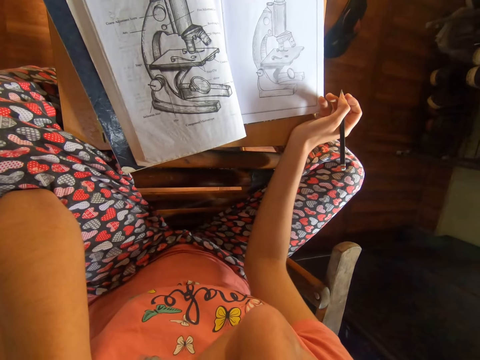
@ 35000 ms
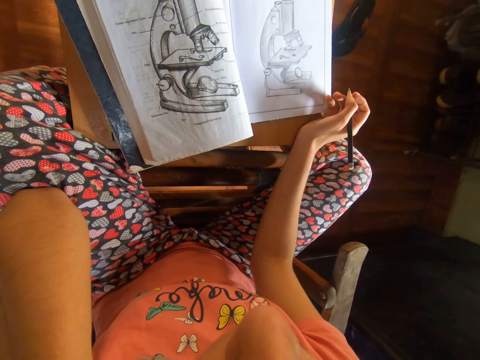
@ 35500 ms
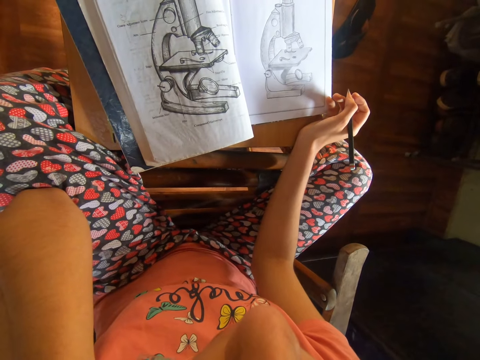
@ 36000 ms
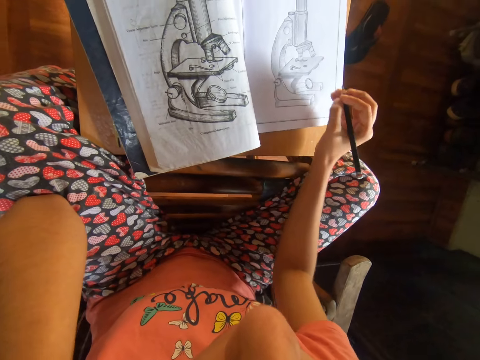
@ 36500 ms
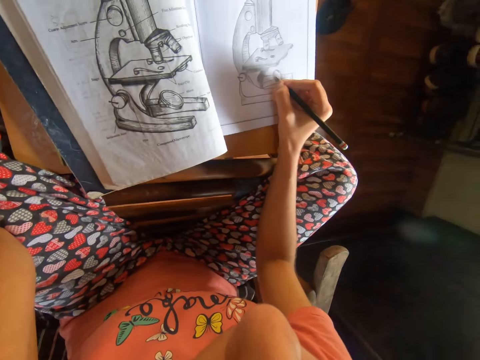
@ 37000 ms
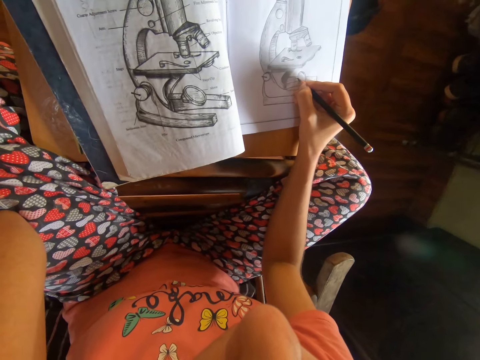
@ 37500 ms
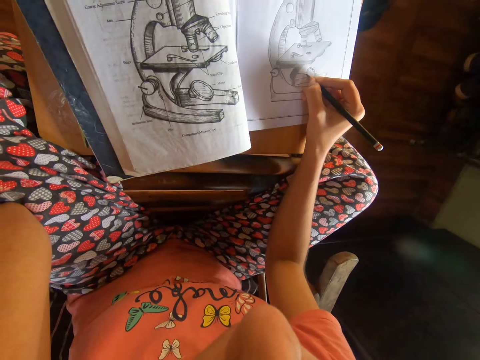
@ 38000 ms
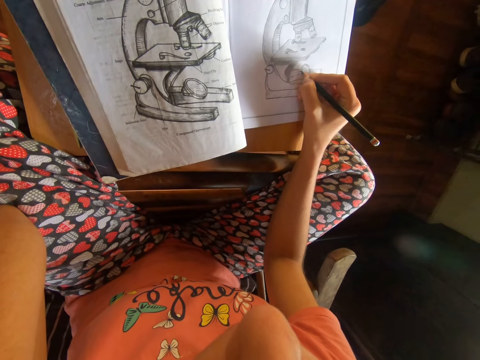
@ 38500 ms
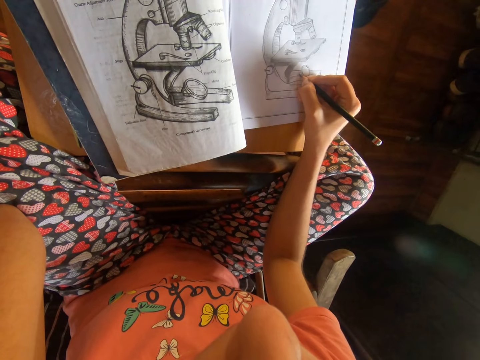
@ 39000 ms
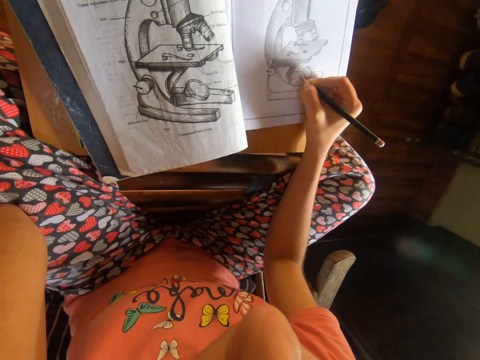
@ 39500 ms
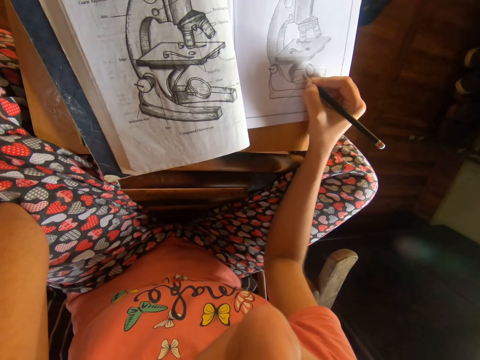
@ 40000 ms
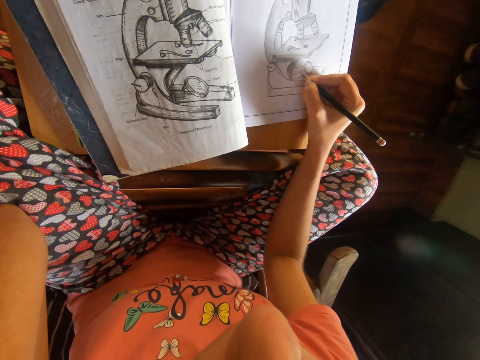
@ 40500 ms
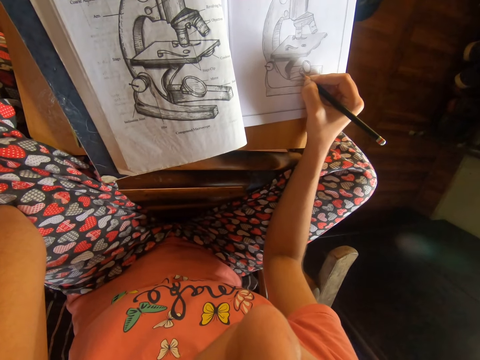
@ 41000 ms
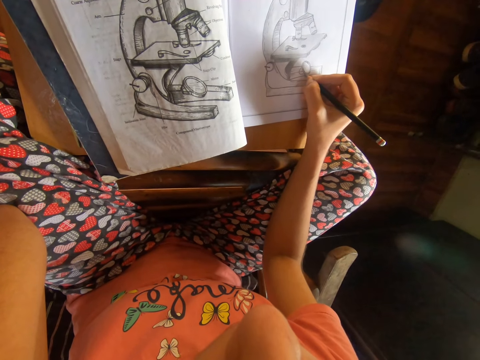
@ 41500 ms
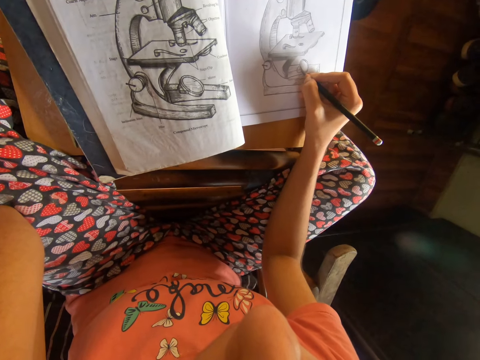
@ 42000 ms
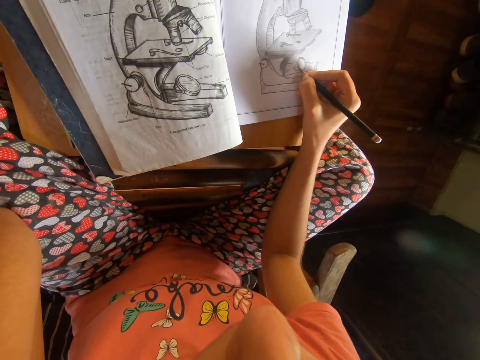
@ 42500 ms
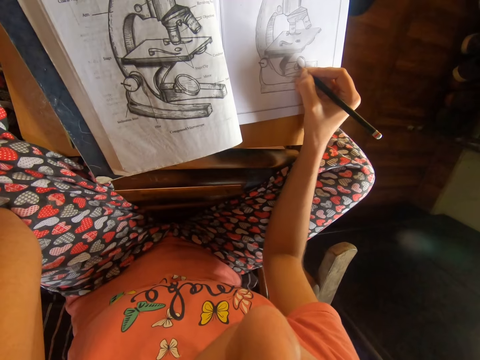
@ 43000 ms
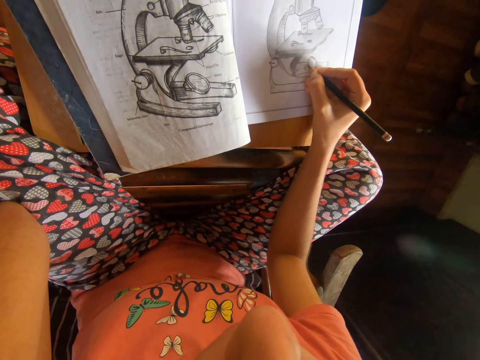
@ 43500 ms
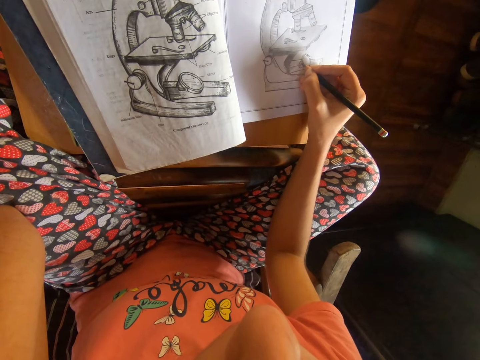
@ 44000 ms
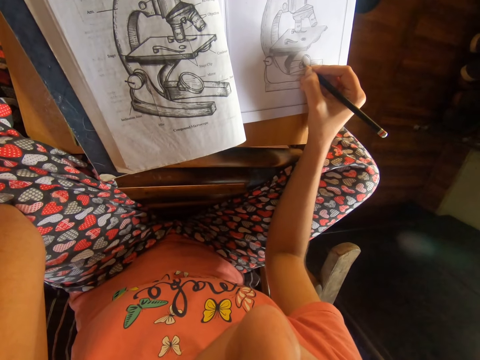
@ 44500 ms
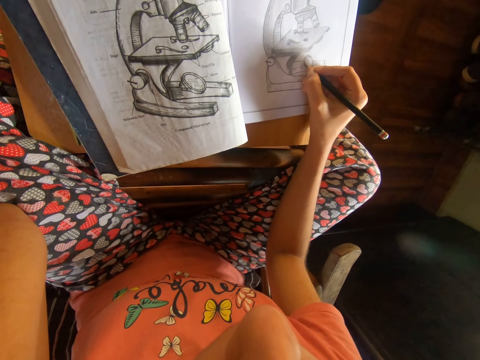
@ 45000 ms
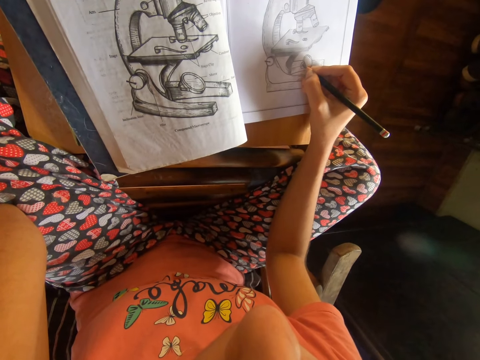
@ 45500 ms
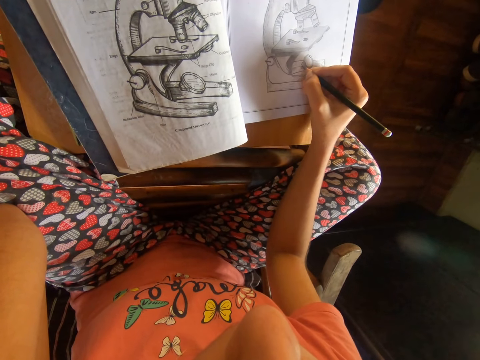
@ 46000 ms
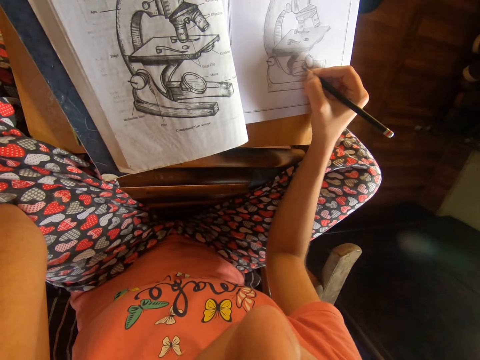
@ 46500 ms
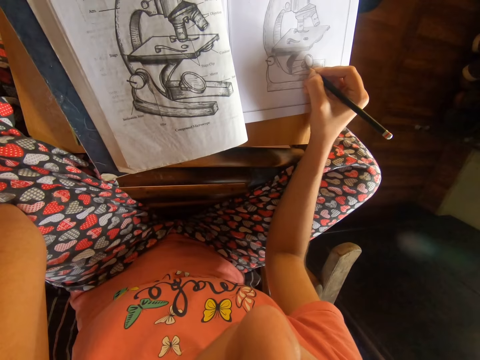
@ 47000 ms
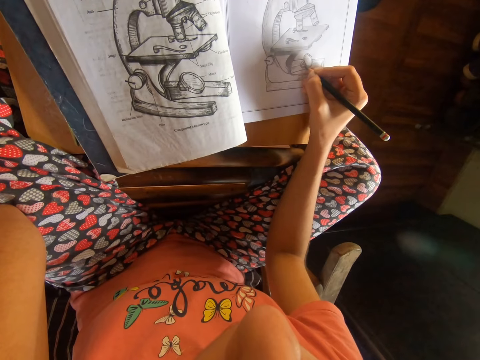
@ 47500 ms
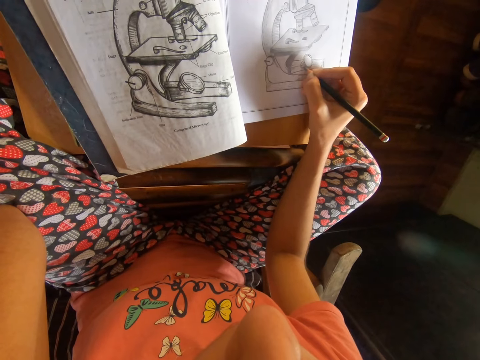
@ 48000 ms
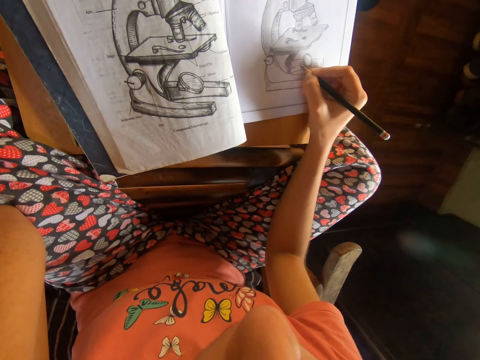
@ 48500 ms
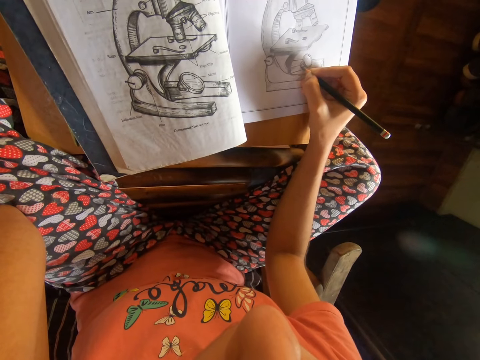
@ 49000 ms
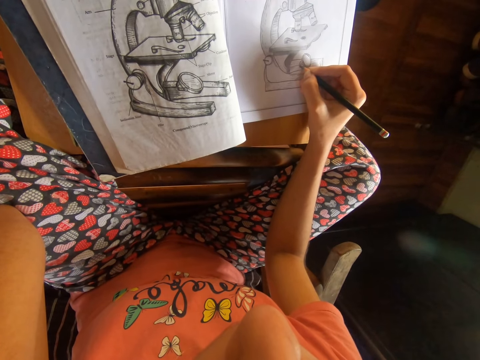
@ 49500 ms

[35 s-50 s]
The camera wearer draws on the book with the pencil in her right hand.

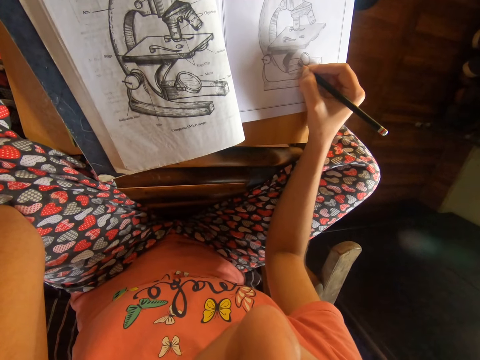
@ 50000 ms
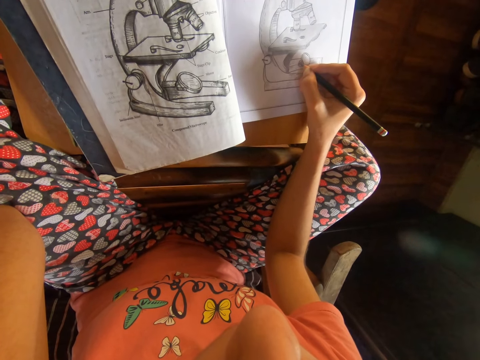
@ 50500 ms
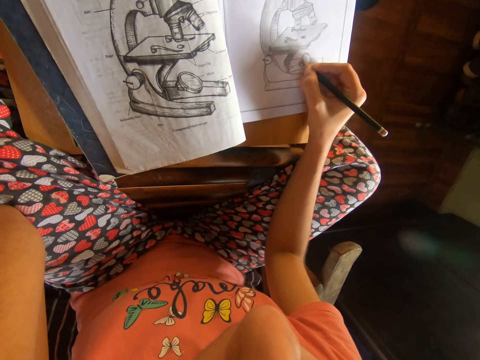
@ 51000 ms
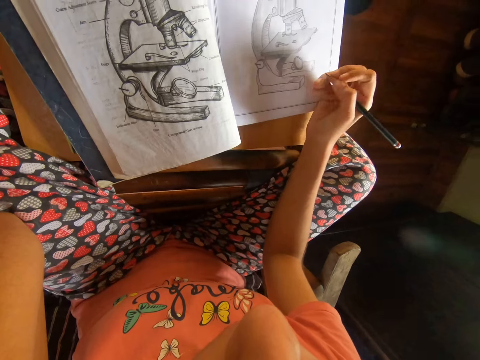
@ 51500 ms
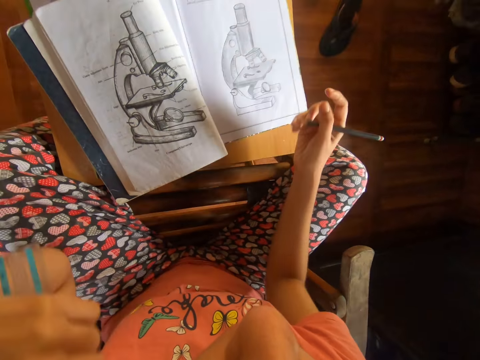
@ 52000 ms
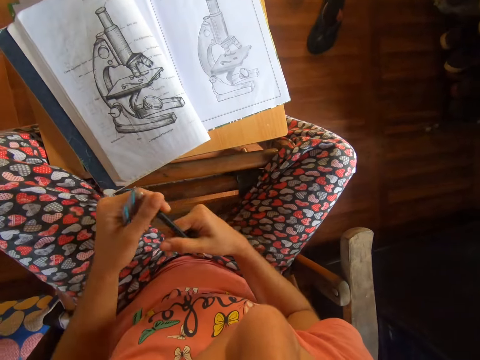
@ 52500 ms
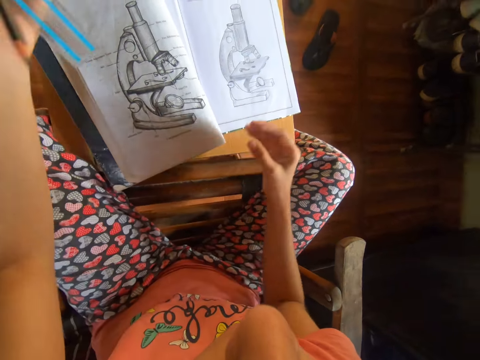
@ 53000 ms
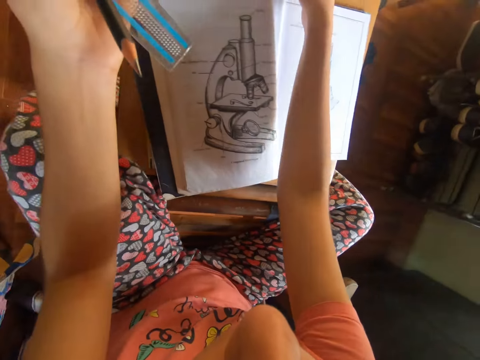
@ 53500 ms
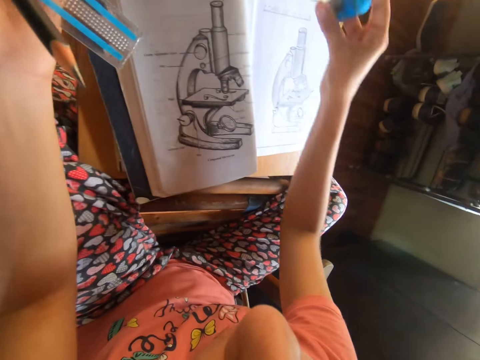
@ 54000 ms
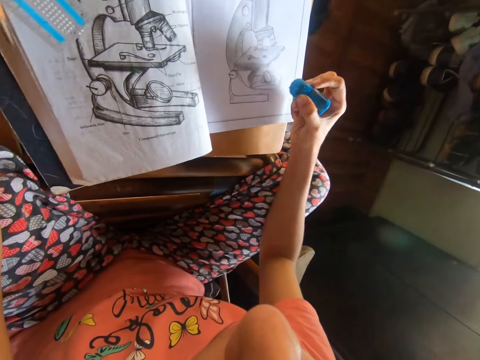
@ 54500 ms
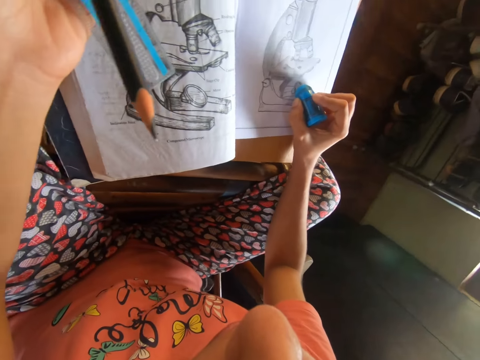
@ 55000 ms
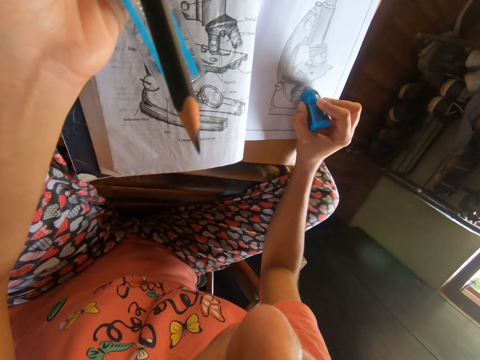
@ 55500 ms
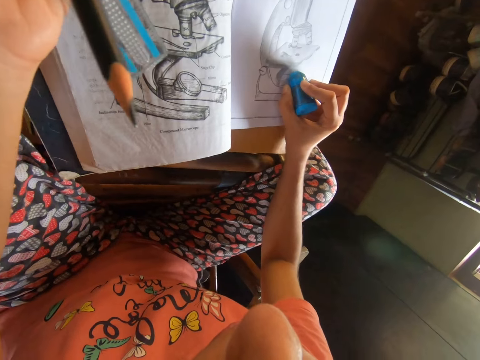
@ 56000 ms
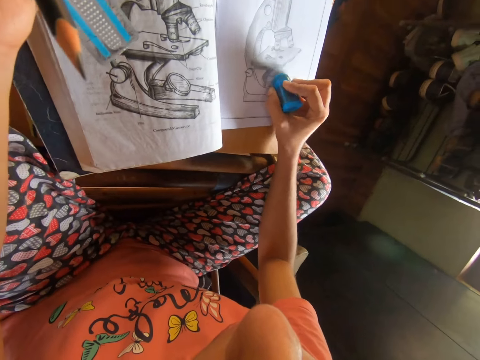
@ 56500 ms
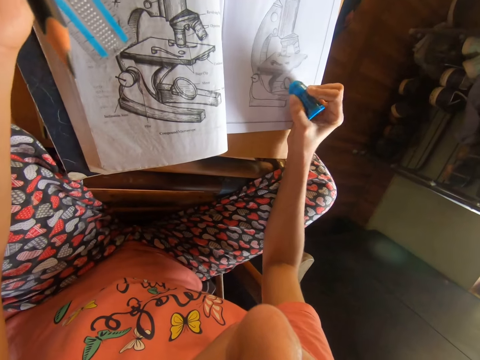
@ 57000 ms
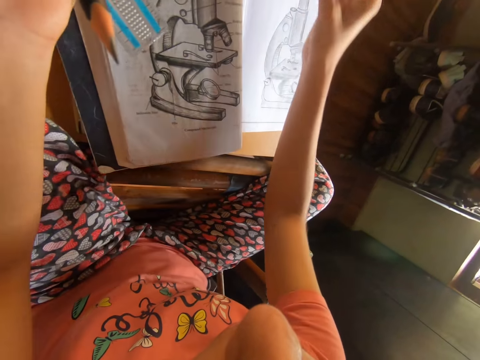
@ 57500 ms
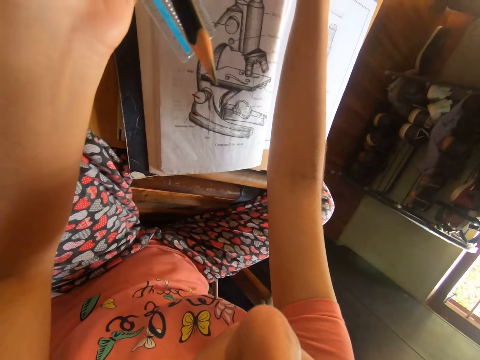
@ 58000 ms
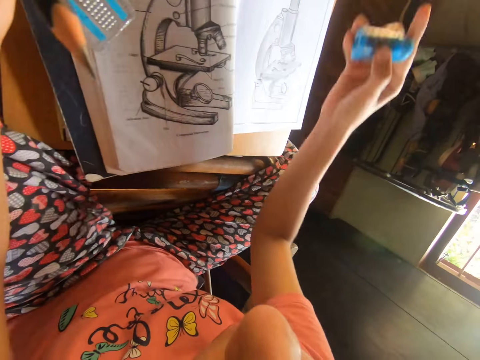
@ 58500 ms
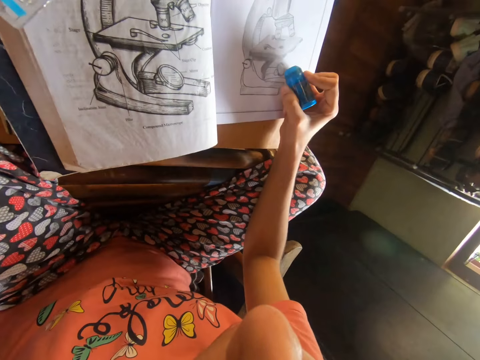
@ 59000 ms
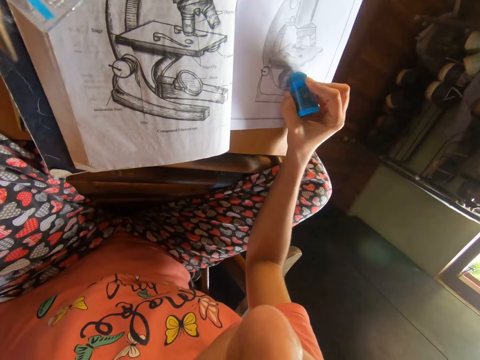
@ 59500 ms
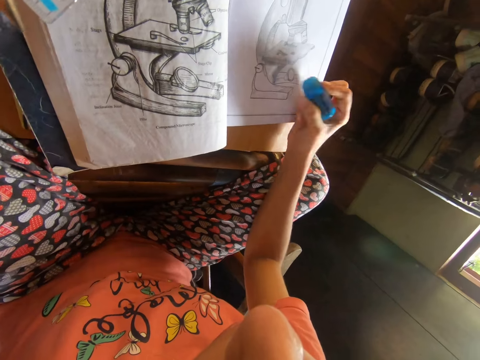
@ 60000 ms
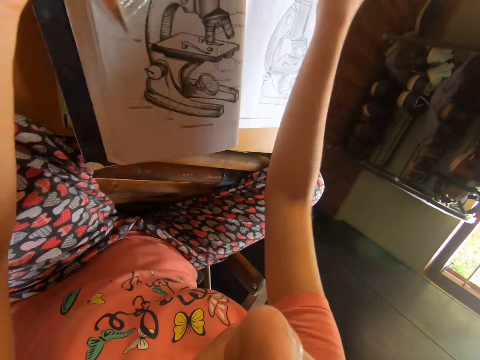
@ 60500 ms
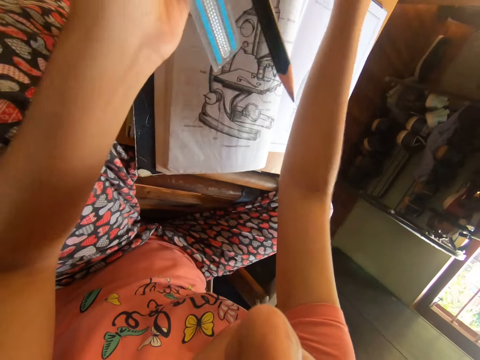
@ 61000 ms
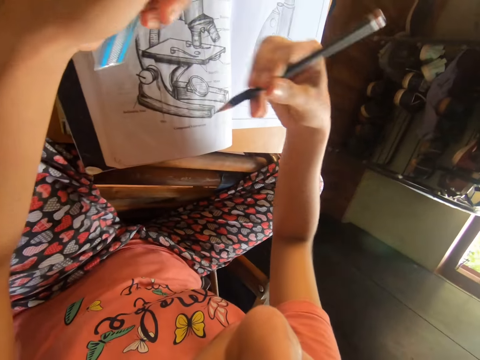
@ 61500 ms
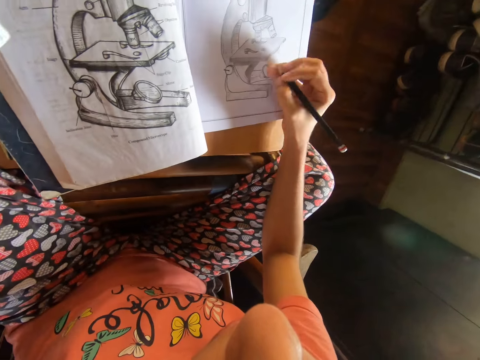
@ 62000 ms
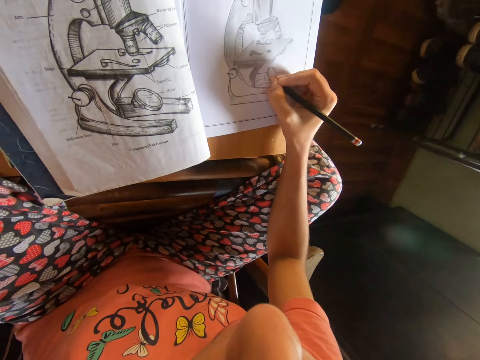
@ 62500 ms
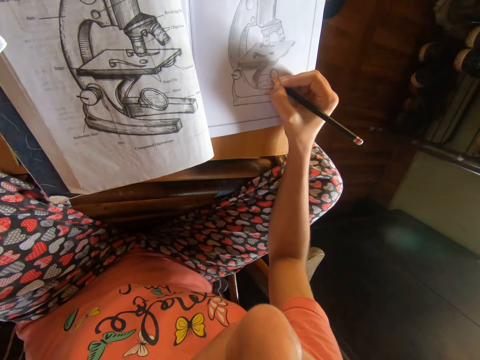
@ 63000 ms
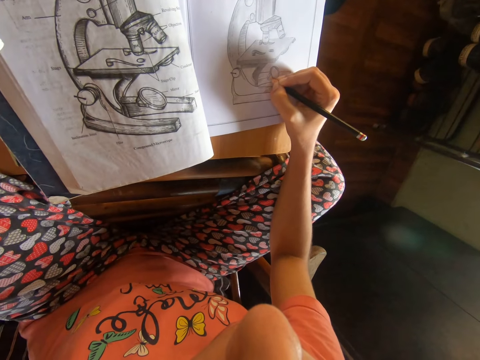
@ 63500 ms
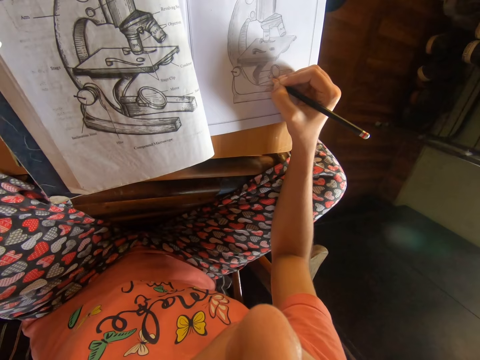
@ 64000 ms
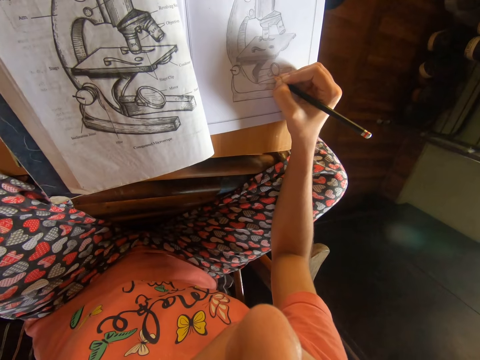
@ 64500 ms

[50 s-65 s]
The camera wearer passes the pencil from her right hand to her left hand. She stretches her right hand forward. She holds an eraser with her right hand. She erases a part of a drawing on the book with the eraser in her right hand. She stretches her right hand forward. She holds the eraser in her right hand. She erases a part of the drawing on the book with the eraser in her right hand. She stretches her right hand forward. She passes the pencil from her left hand to her right hand. She draws on the book with the pencil in her right hand.
